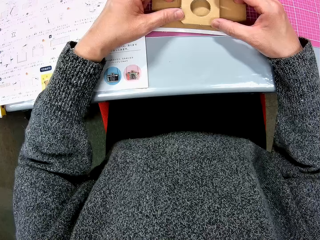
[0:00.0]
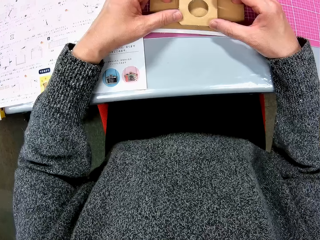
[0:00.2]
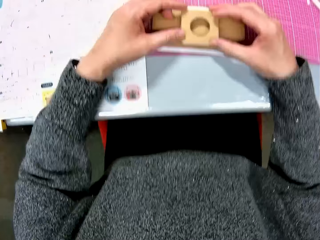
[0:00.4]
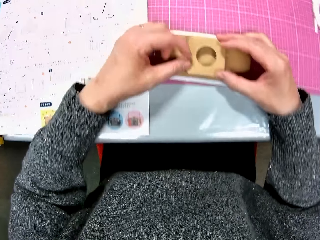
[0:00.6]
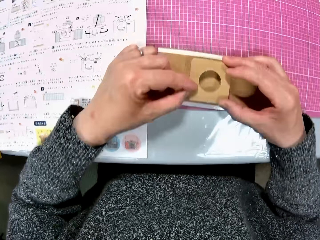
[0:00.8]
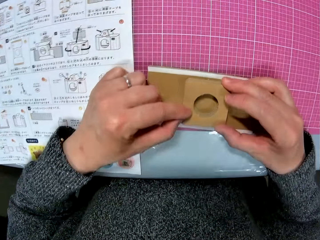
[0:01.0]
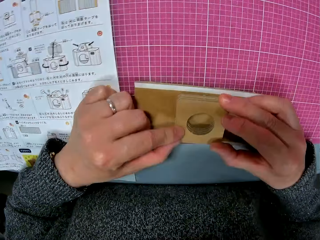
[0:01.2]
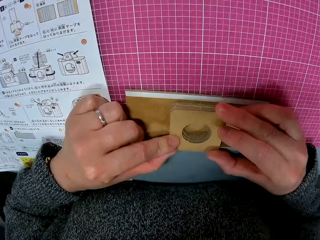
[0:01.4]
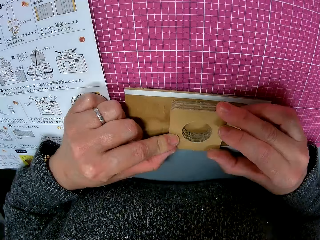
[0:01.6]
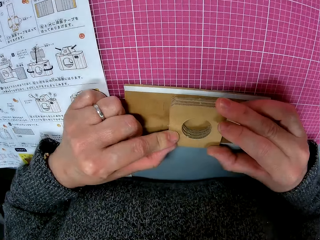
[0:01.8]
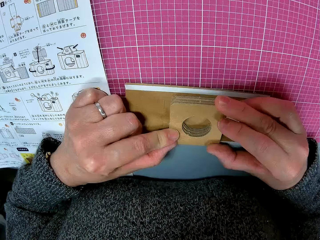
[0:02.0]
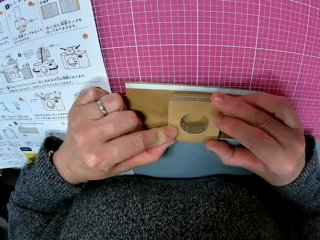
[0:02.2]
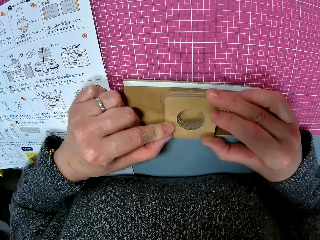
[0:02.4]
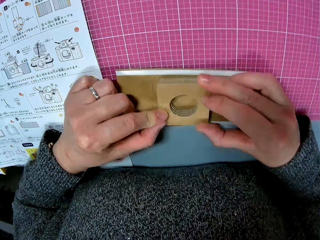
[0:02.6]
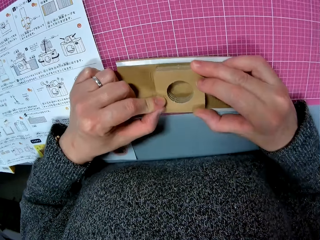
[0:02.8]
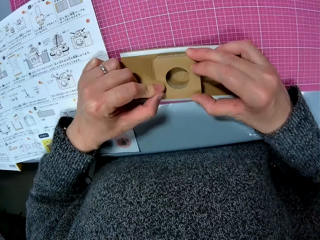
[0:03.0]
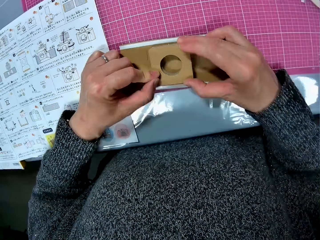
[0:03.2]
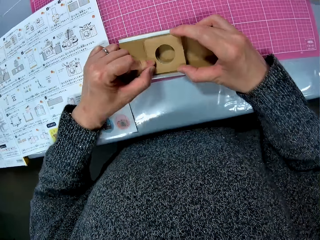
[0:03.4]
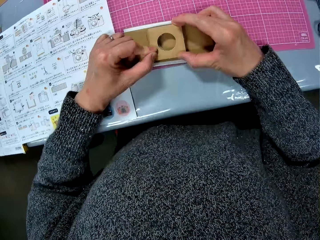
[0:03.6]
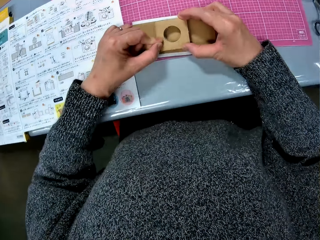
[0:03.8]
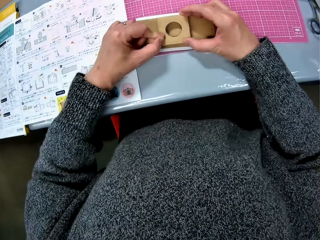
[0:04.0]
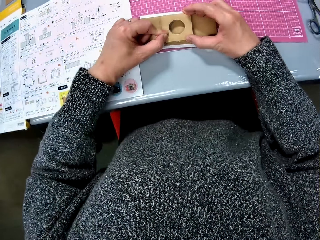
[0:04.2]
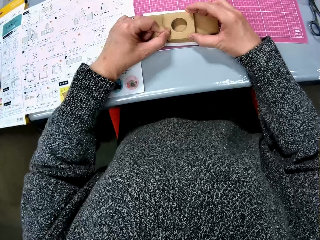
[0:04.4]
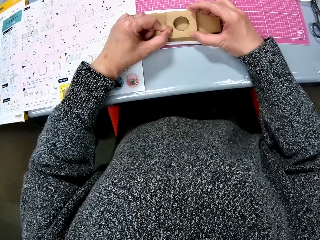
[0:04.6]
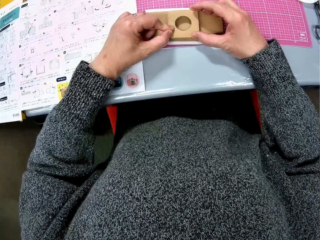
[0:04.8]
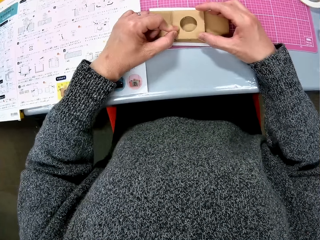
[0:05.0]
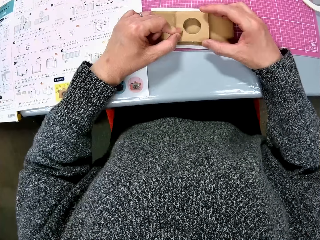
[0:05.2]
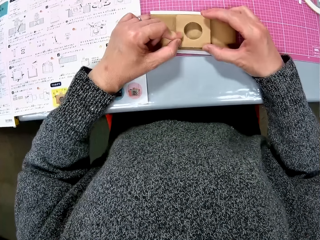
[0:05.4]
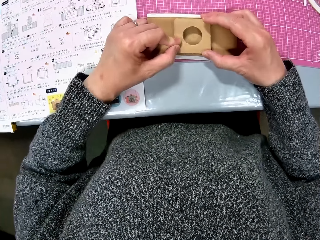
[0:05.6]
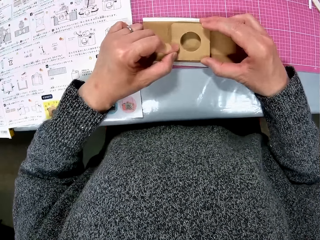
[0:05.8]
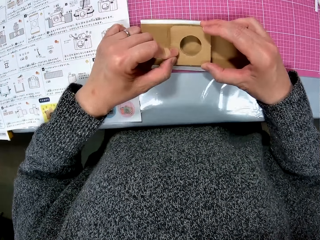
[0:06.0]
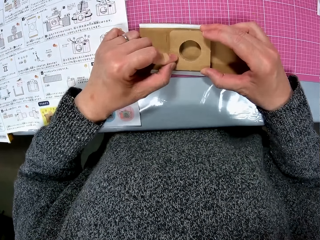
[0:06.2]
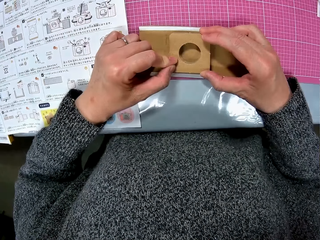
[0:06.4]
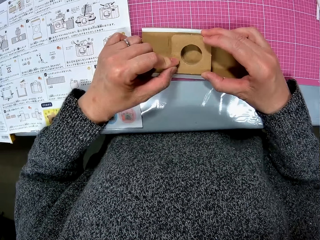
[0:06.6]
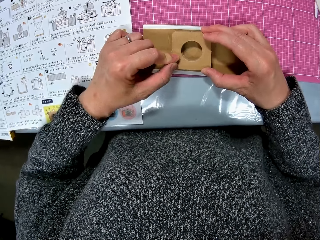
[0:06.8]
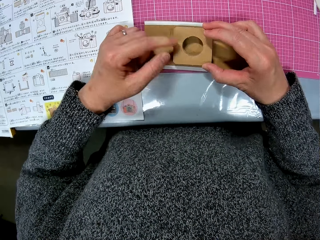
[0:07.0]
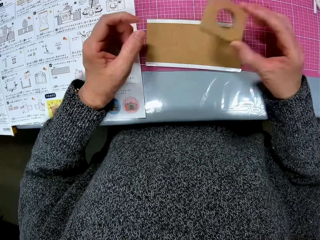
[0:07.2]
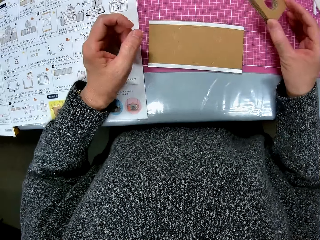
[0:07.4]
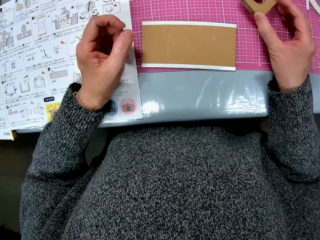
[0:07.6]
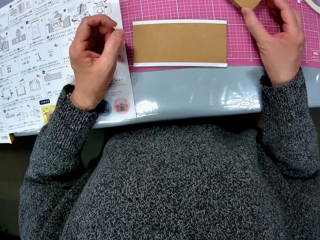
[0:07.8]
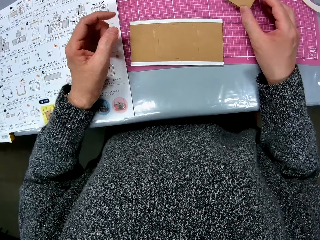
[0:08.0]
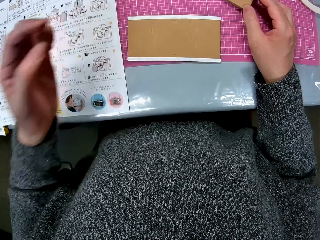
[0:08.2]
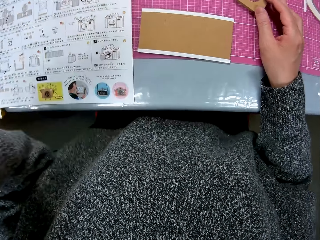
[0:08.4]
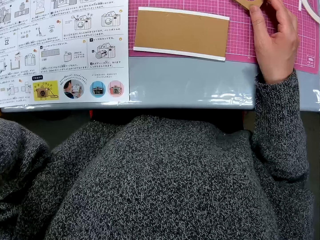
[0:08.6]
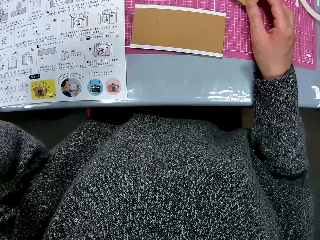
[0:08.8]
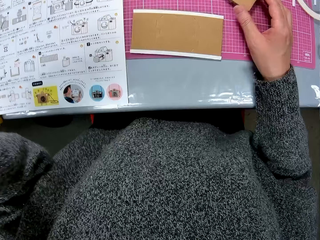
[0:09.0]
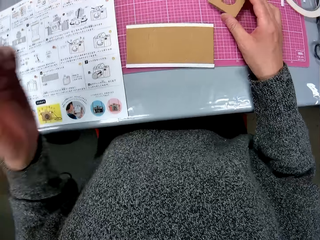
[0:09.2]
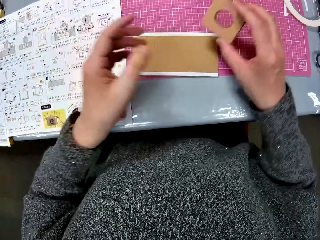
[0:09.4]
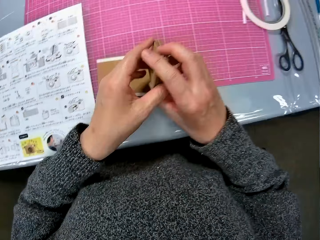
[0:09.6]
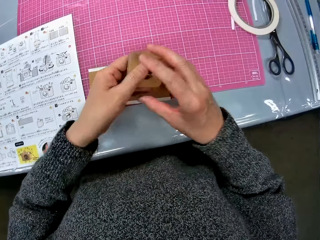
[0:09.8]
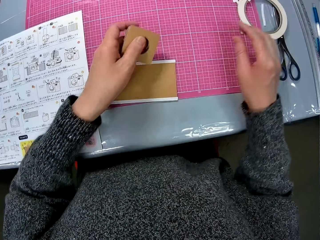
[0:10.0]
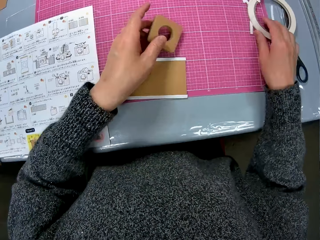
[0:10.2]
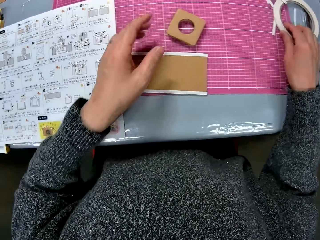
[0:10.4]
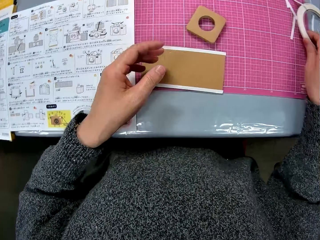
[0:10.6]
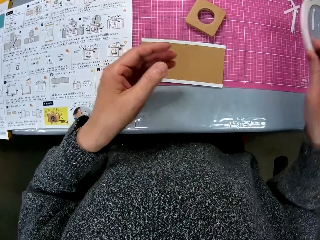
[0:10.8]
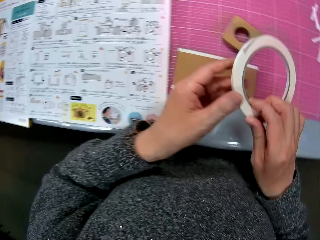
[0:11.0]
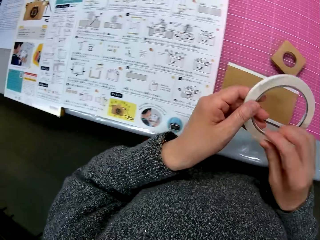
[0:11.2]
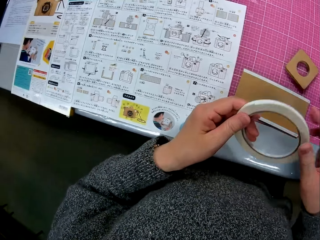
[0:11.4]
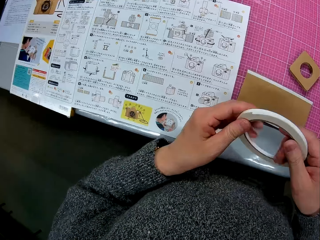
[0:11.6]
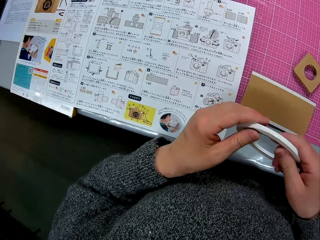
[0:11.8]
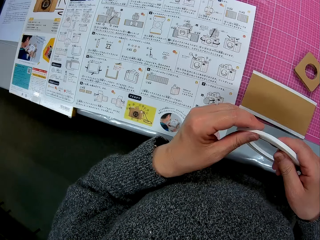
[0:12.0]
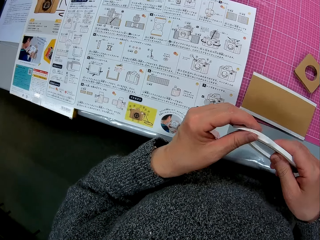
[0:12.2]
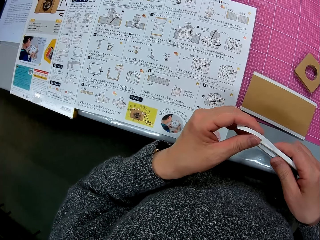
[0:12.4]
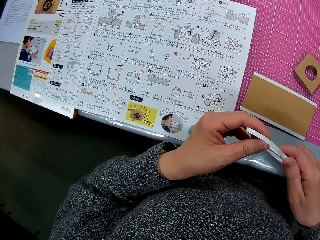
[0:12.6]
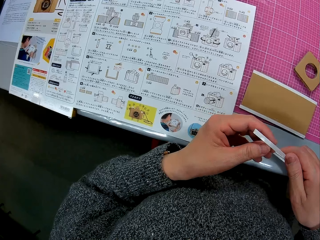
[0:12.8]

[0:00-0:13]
The camera wearer looks at a cardboard paper model on a table. She holds a piece of wood against a square cardboard. She puts the square cardboard away. She removes the top part of the cardboard paper model. She holds something. She raises her left hand to the camera. She holds the square cardboard. She passes the top part of the cardboard paper model on her right hand to her left hand. She puts the square cardboard away. She drops the top part of the cardboard paper model on the table. She carries a cello tape from the table. She picks up the tape.

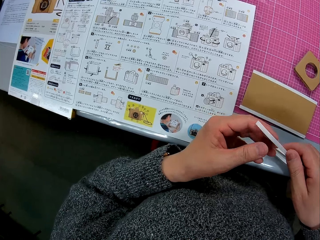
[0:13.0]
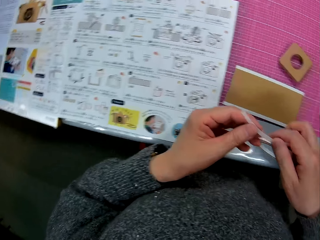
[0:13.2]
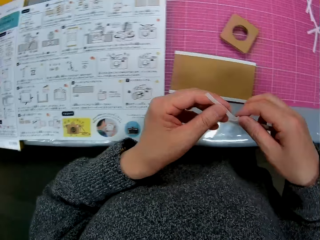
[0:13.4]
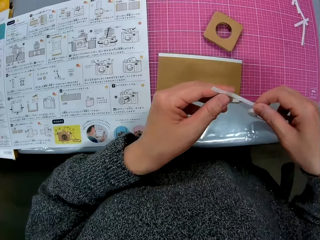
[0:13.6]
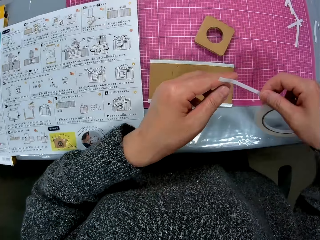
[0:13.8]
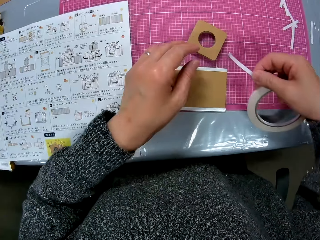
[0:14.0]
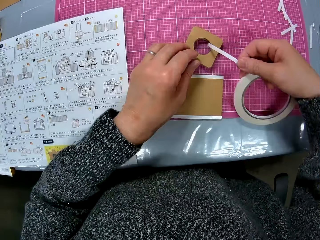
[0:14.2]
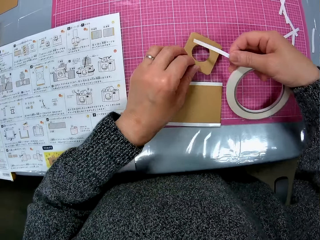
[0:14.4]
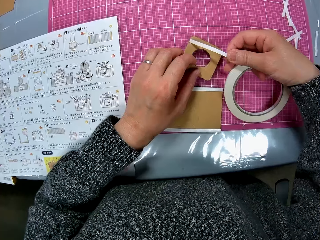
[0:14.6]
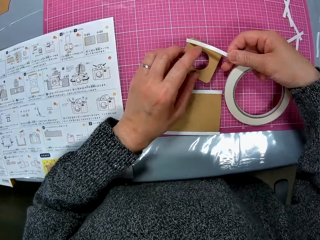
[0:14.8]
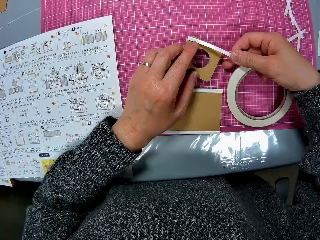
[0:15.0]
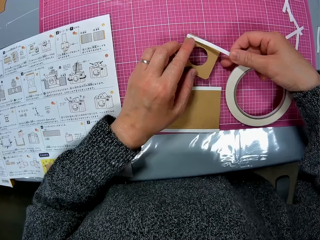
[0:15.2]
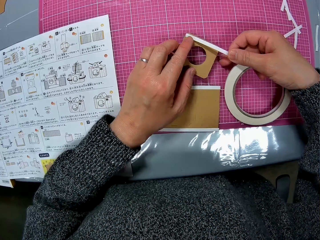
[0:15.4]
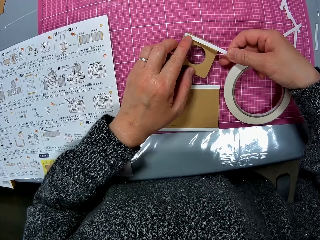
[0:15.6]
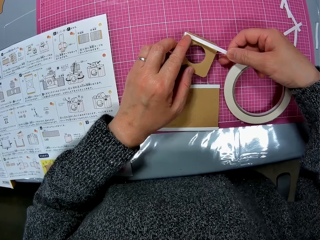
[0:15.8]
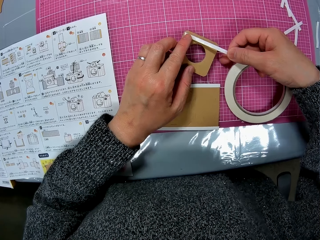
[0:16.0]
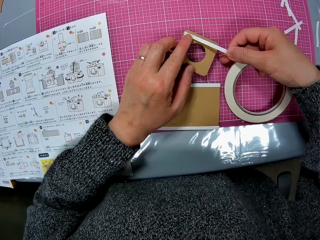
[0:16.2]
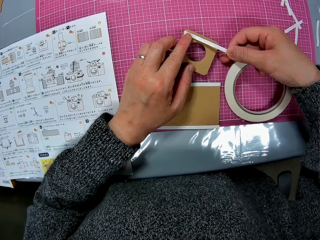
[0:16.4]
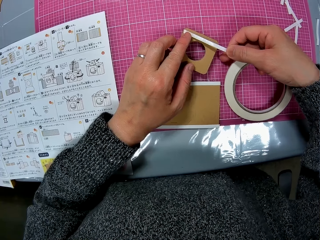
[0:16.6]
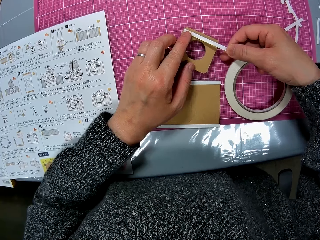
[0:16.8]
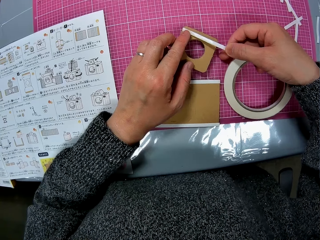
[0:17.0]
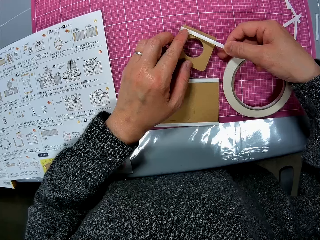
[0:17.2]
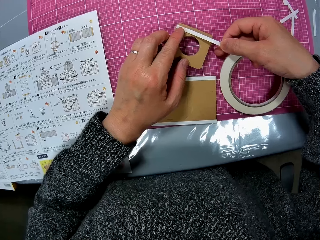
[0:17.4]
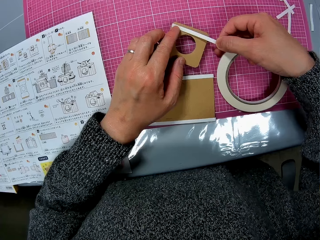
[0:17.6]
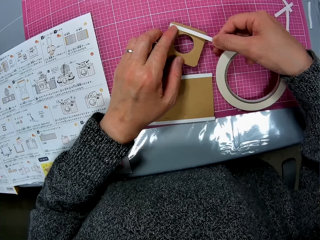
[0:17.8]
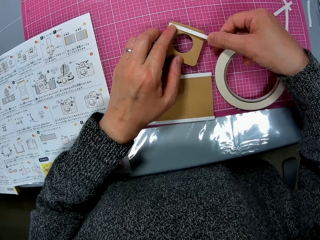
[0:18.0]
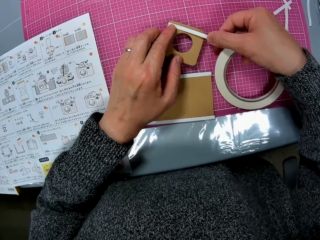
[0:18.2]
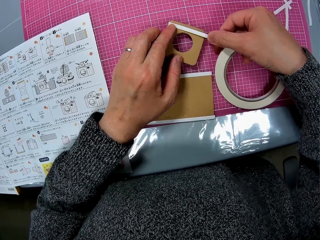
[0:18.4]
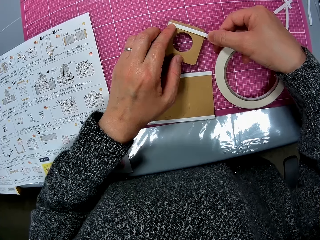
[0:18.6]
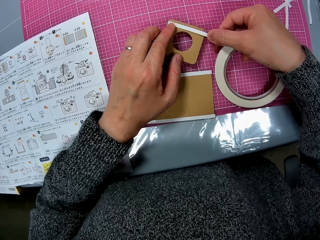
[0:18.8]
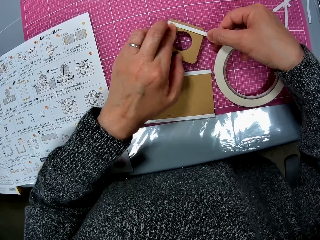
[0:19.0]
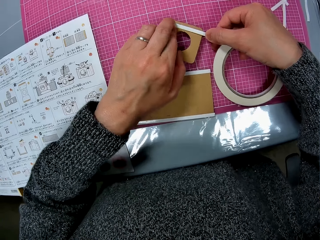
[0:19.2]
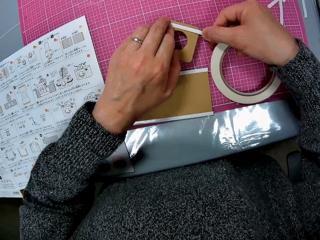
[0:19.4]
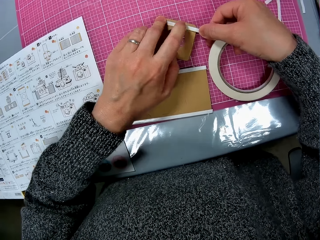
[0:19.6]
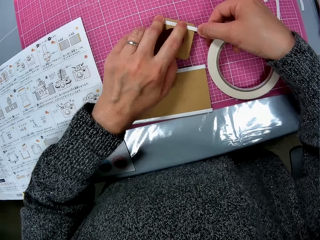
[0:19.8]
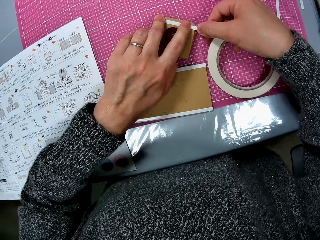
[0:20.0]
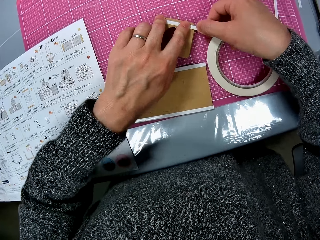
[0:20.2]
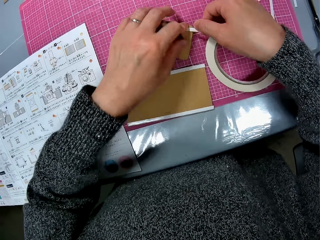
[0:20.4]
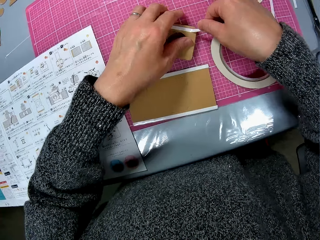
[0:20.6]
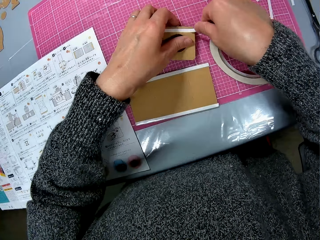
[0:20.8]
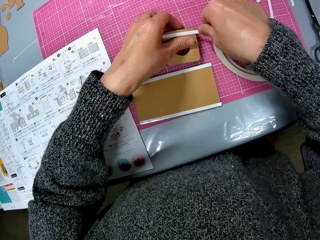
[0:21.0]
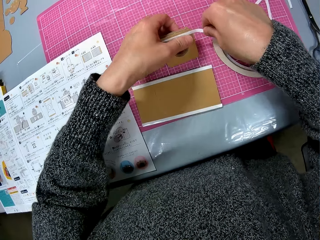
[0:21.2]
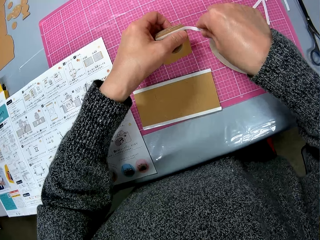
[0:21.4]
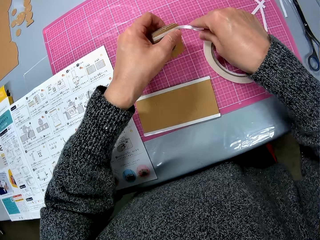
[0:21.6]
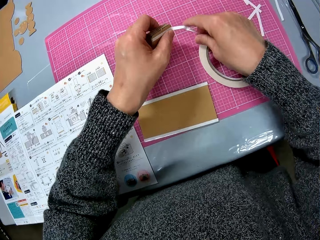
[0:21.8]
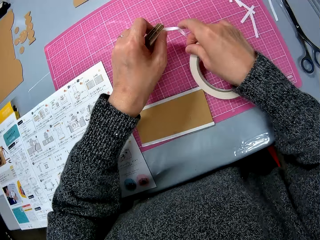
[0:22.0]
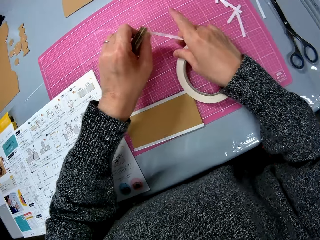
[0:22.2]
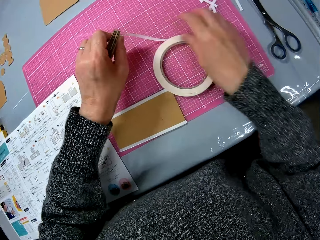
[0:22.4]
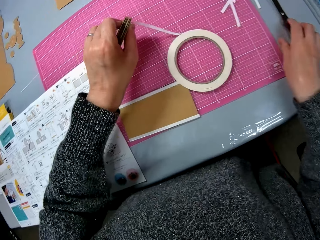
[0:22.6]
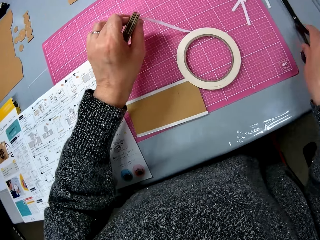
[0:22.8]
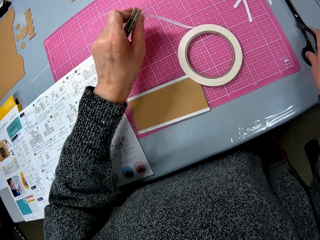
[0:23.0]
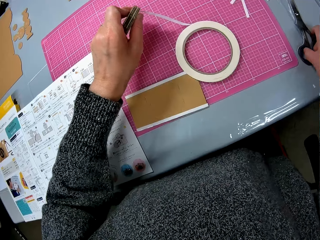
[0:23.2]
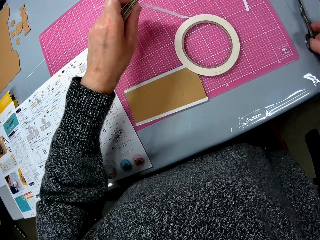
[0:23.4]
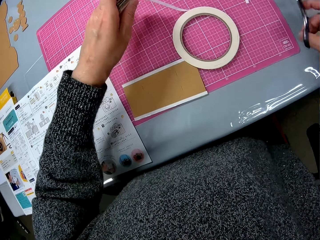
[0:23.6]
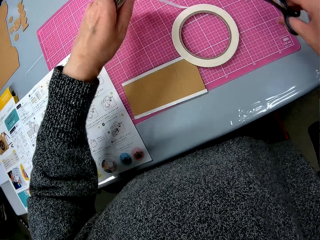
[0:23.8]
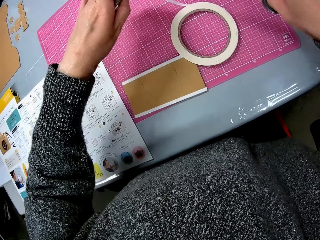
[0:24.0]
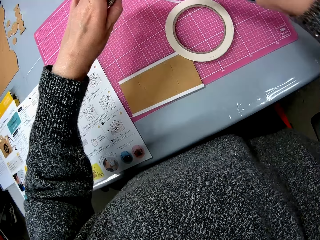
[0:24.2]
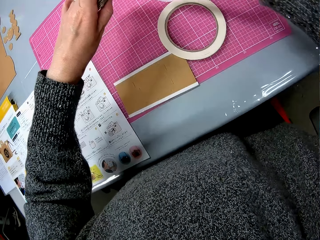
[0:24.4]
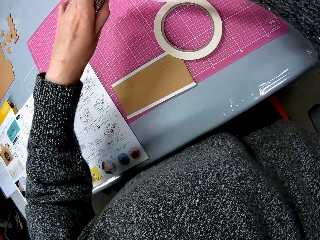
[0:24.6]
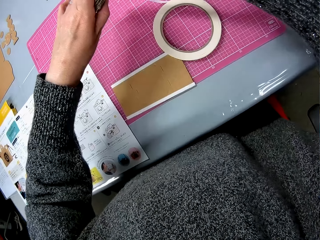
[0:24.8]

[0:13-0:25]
The camera wearer puts tape on the square cardboard. She tapes the top part of the cardboard paper model on the table. She drops the cello tape on the table. She picks up a pair of scissors from the table with her right hand.
